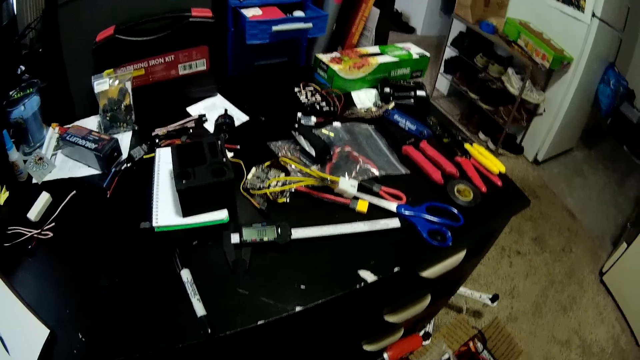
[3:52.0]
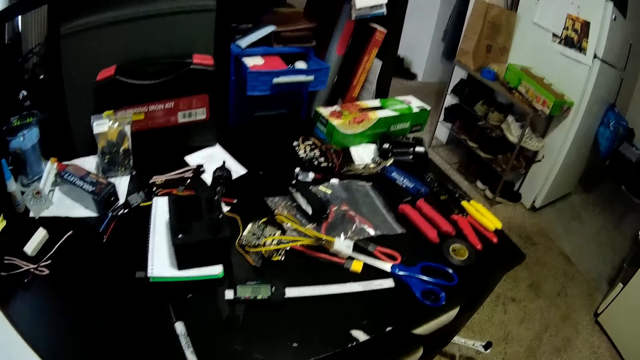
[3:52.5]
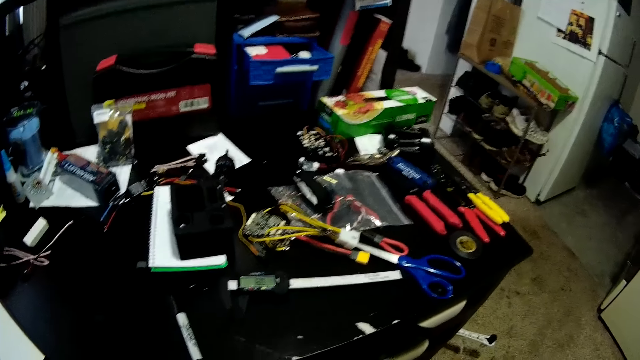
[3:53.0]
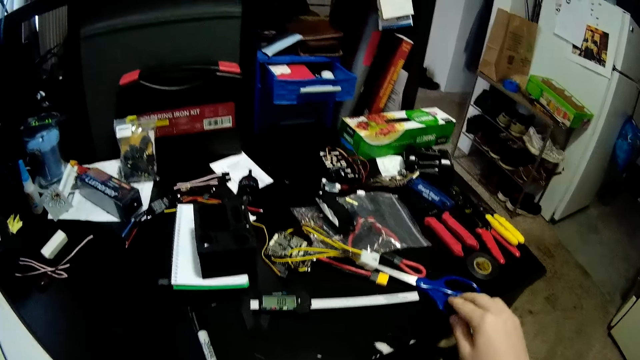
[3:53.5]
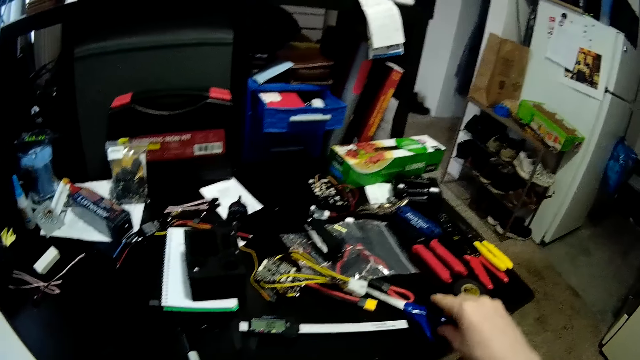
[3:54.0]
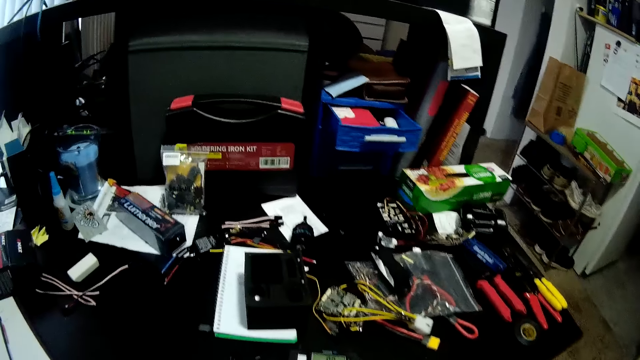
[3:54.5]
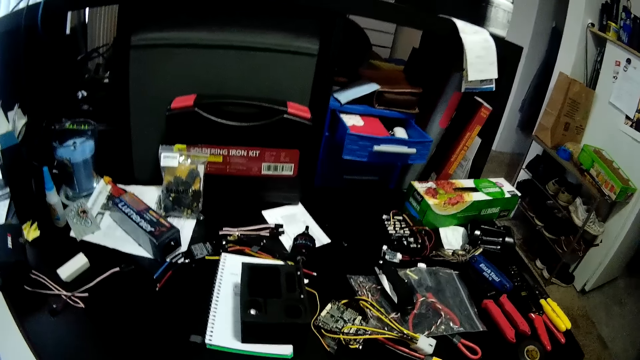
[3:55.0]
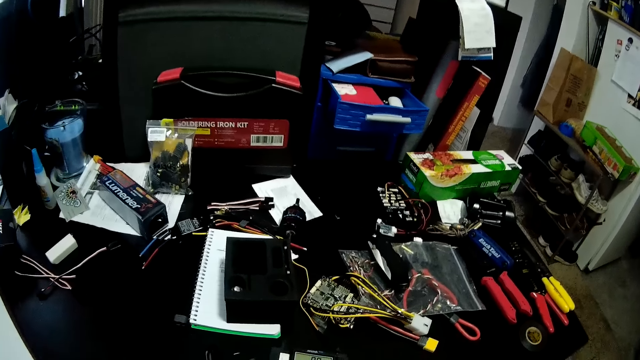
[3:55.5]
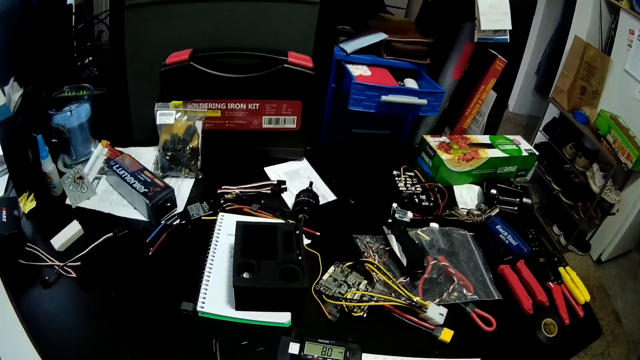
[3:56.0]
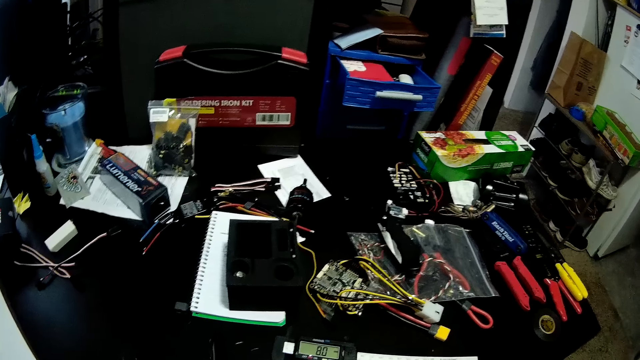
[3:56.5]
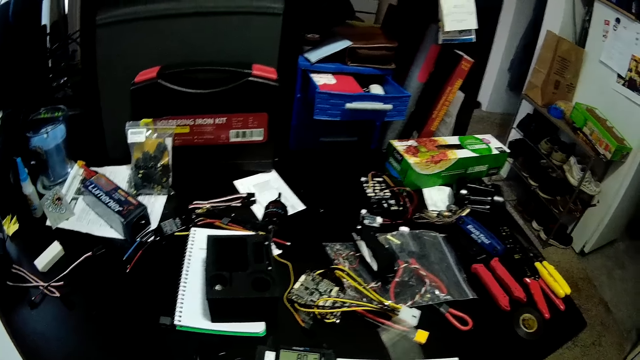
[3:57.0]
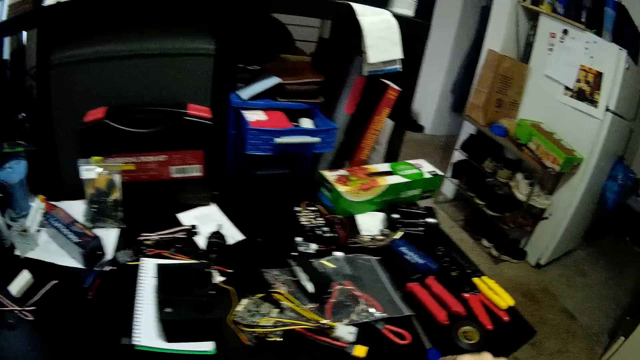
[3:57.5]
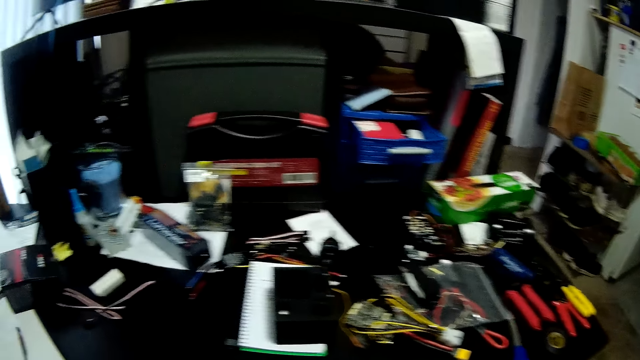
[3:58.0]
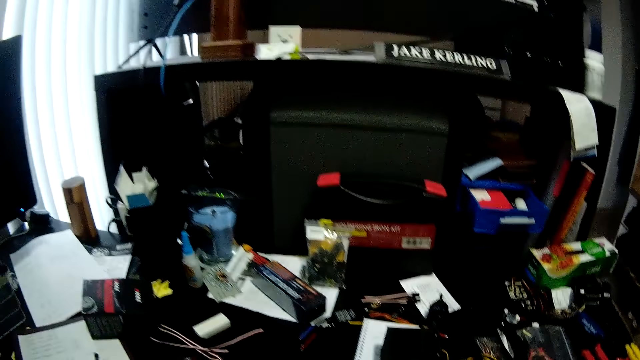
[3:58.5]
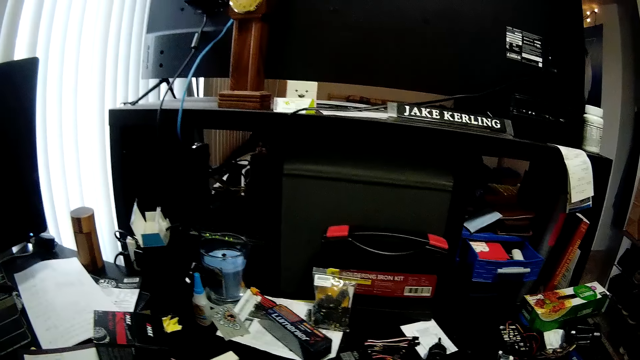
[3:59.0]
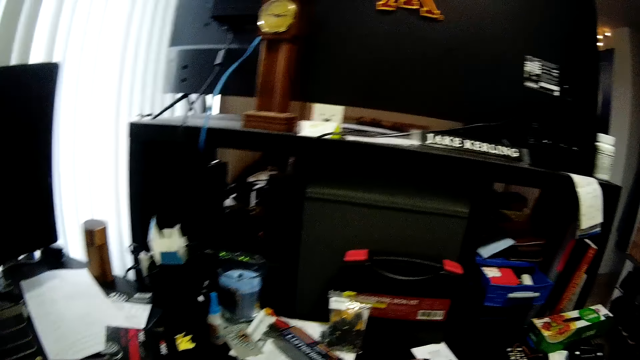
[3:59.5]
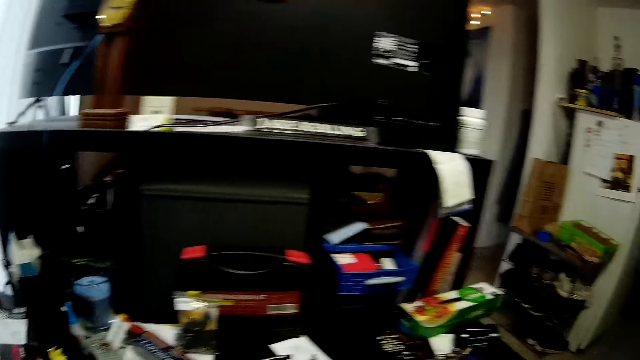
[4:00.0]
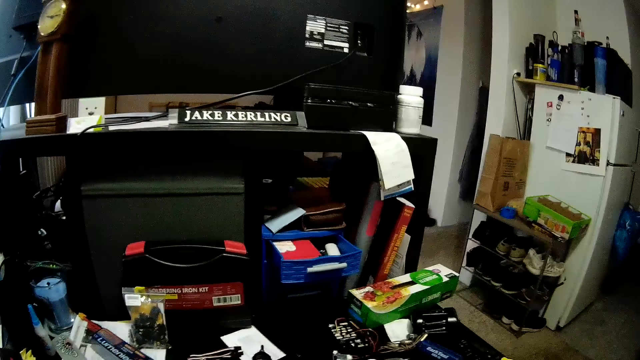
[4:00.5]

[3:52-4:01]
The camera wearer picks up a pair of scissors on the table. They look around. They put the pair of scissors on the table. They look around.

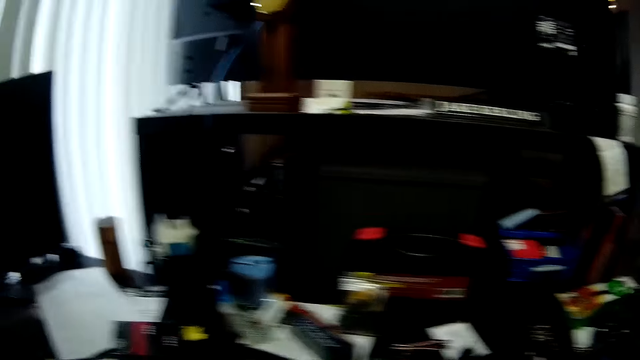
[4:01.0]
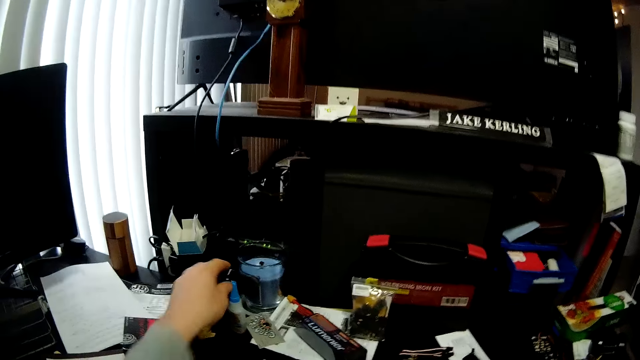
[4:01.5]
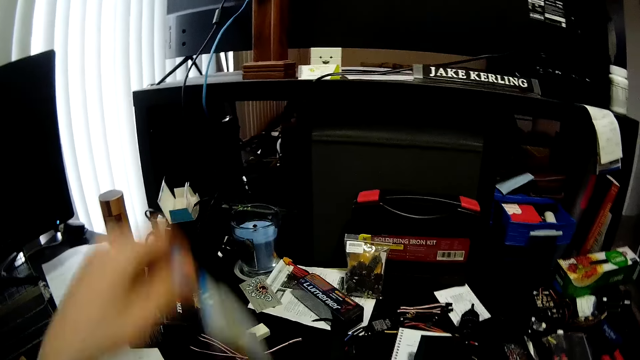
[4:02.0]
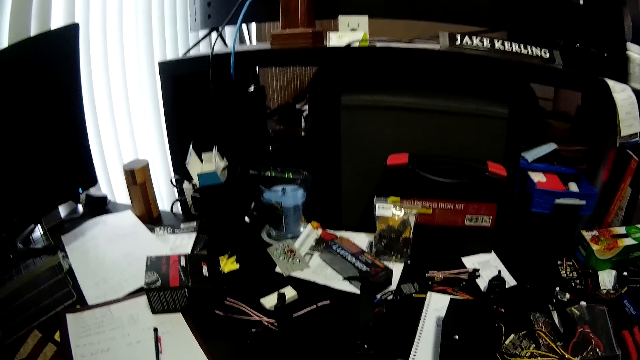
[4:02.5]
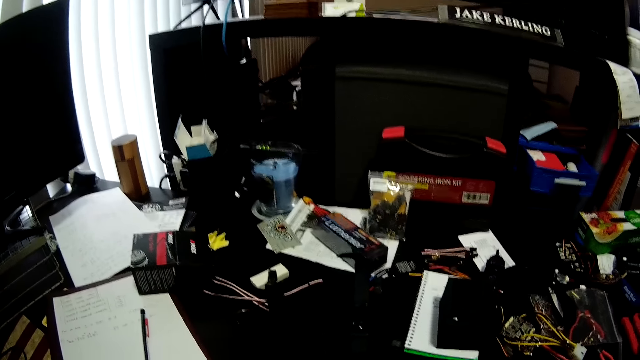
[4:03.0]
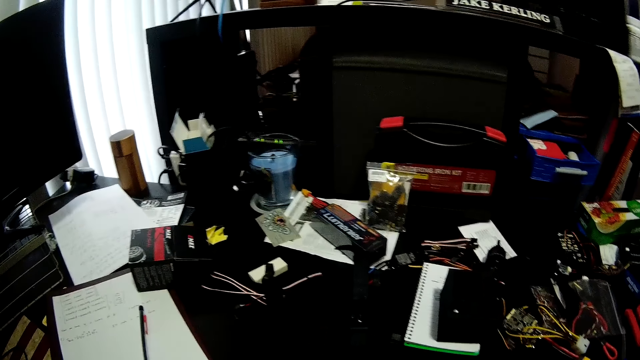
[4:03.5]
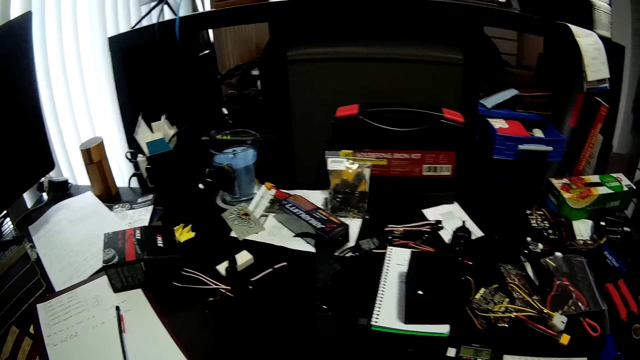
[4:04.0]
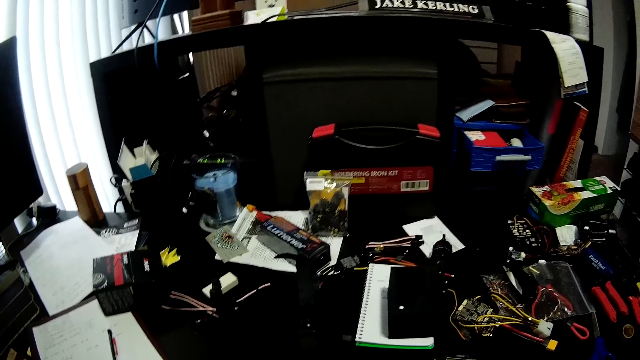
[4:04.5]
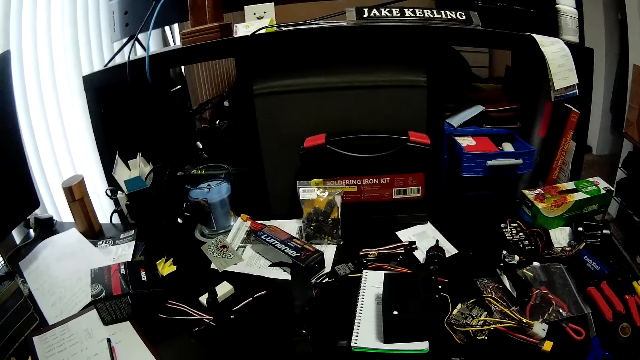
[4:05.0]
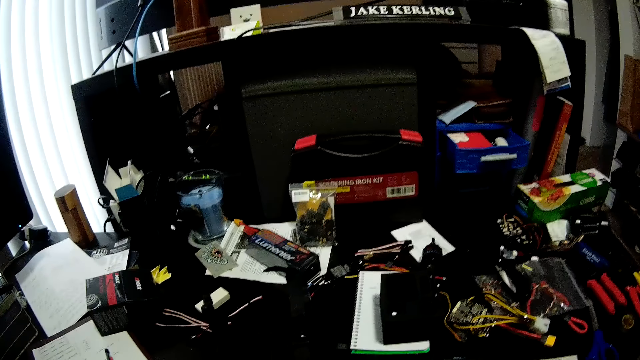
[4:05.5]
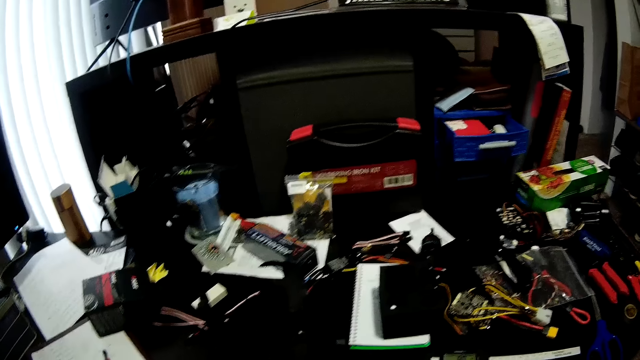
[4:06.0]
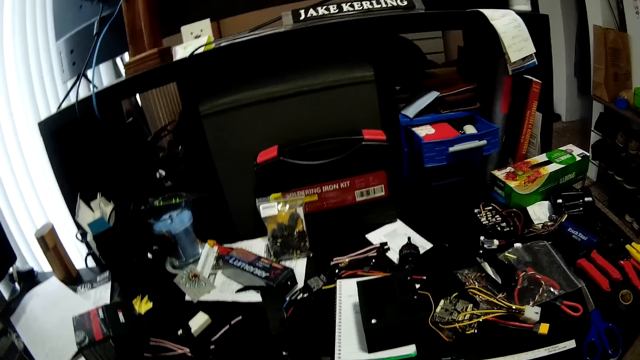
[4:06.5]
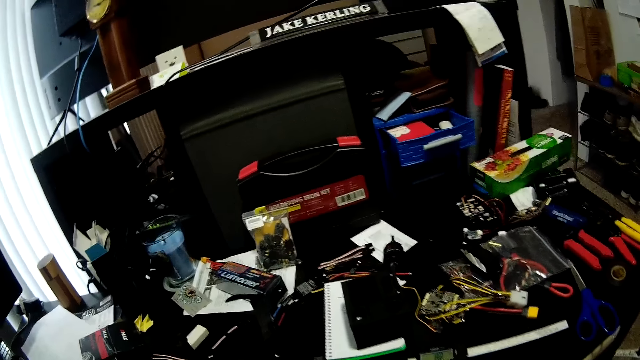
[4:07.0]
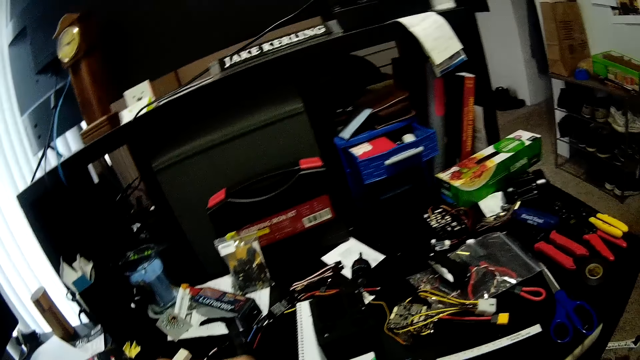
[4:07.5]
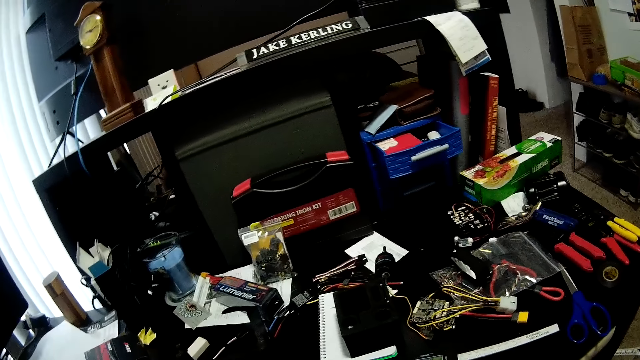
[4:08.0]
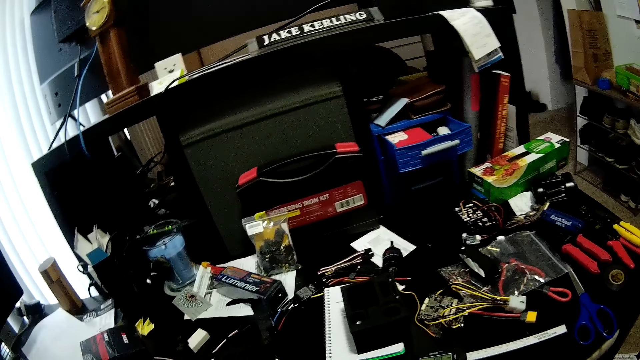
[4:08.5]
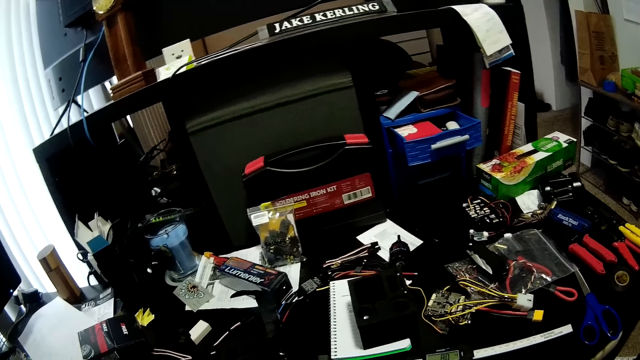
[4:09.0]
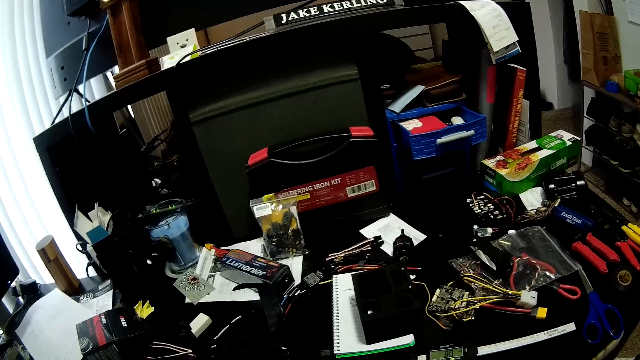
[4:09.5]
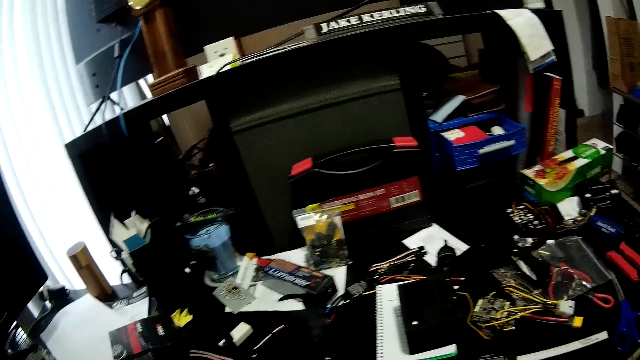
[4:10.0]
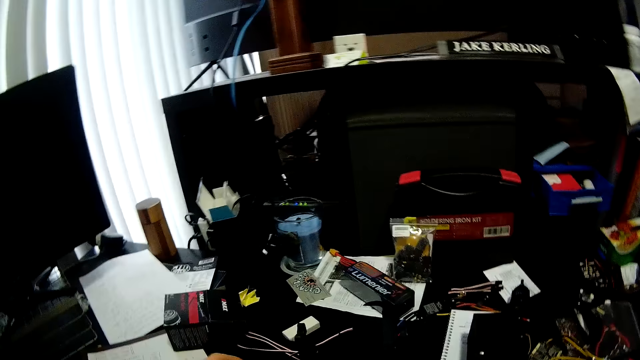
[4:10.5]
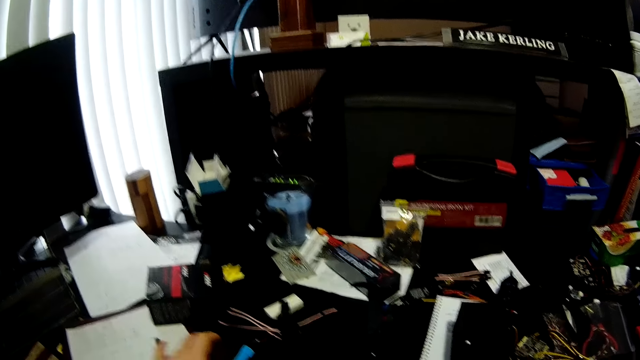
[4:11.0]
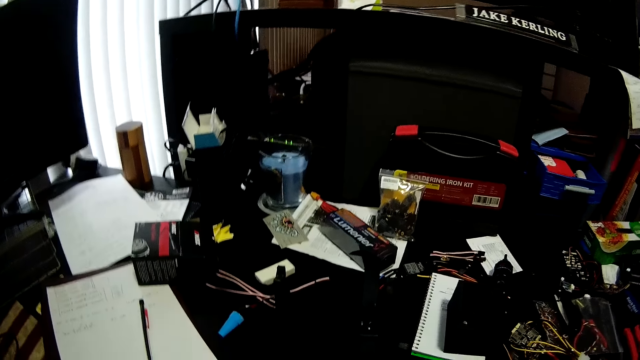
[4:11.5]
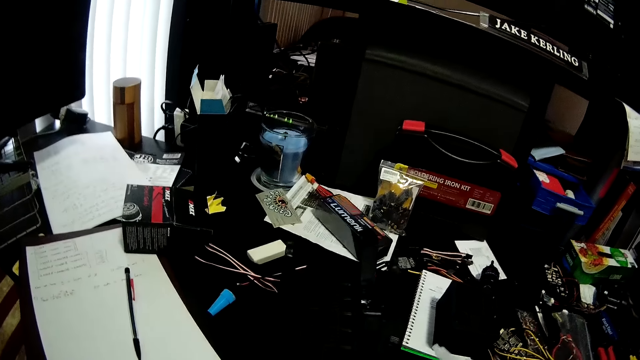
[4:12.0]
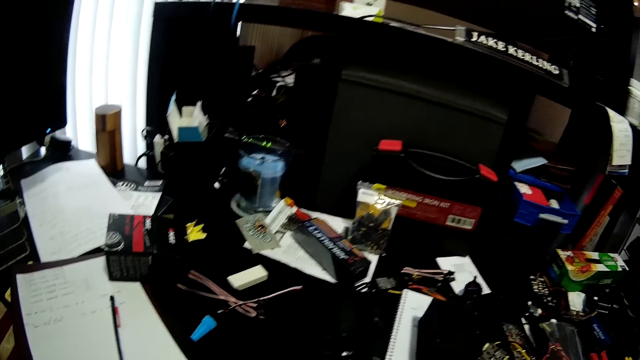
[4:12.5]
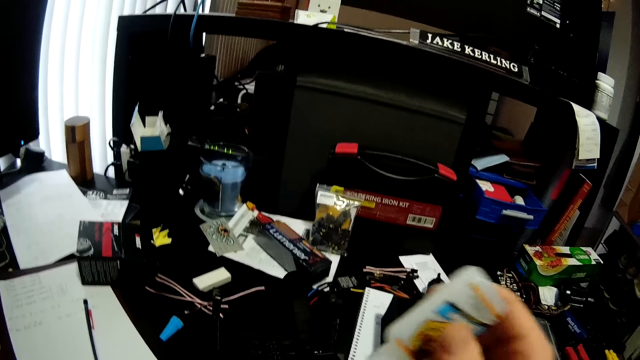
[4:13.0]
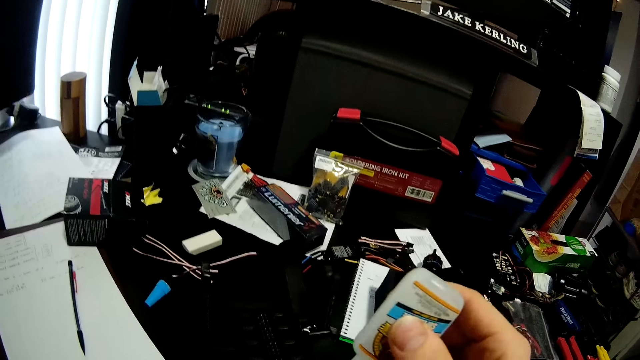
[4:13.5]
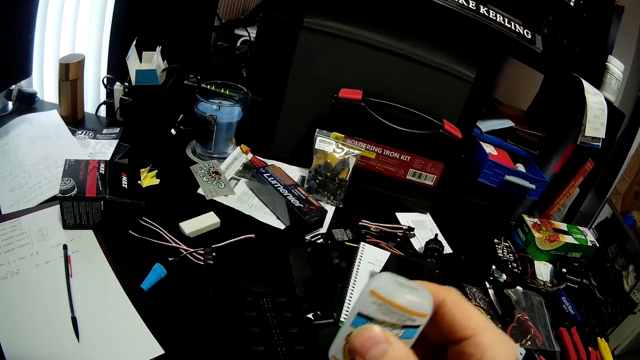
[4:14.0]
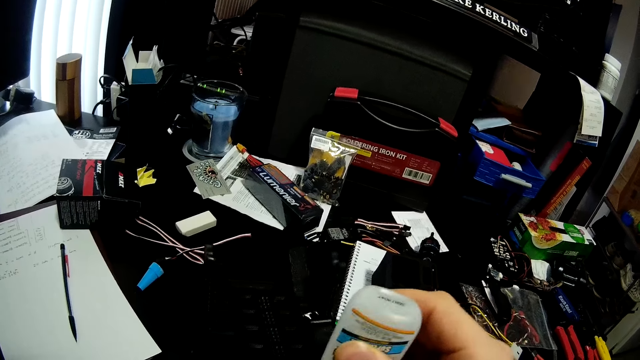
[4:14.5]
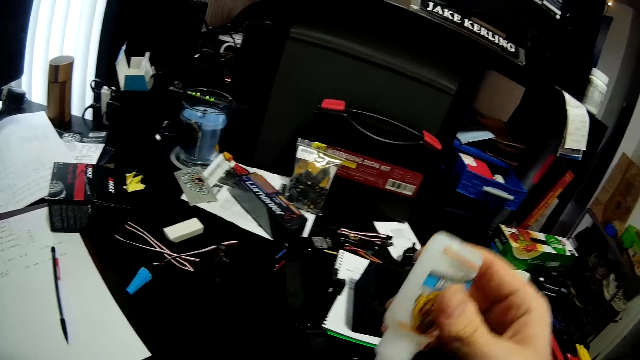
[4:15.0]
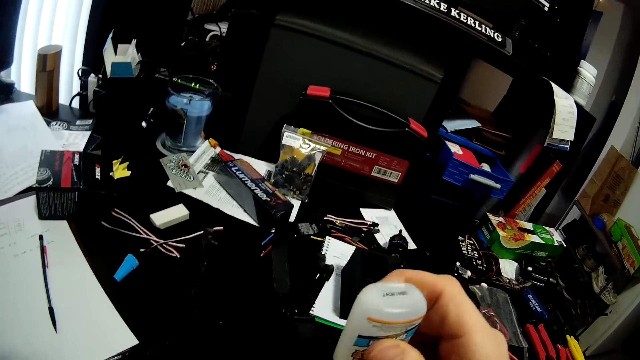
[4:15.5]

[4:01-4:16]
The camera wearer picks up a glue container on the table. They look around. They look around the worktable. They move a hand over the table. They open the glue container. They put the glue container lid on the table. They look around. They move something on the table. They apply glue on the equipment.
